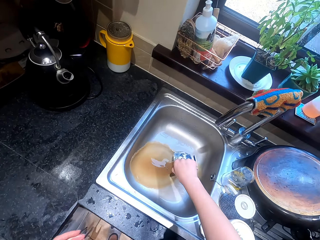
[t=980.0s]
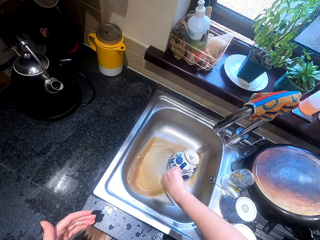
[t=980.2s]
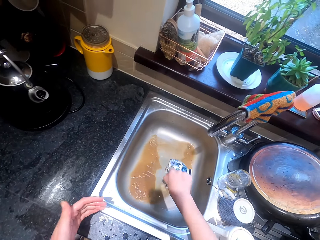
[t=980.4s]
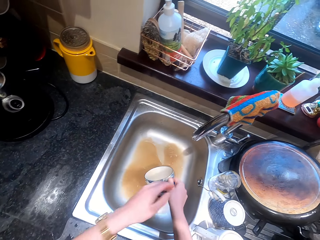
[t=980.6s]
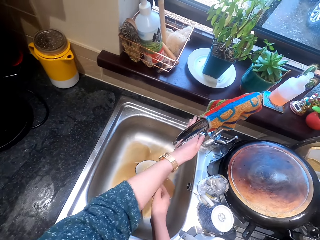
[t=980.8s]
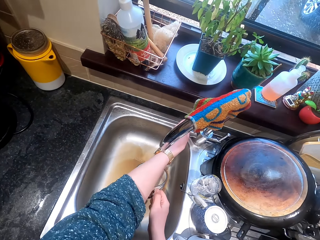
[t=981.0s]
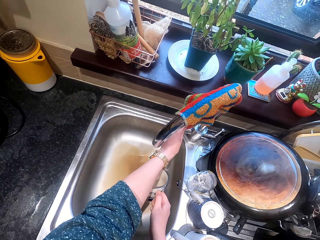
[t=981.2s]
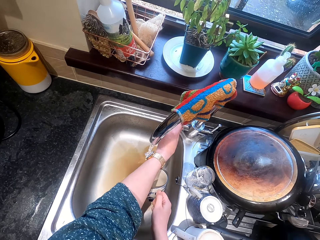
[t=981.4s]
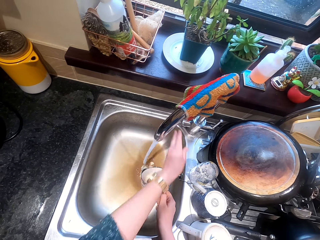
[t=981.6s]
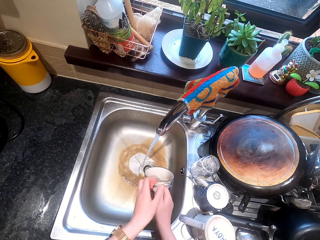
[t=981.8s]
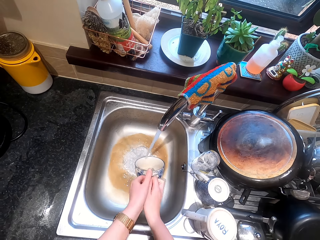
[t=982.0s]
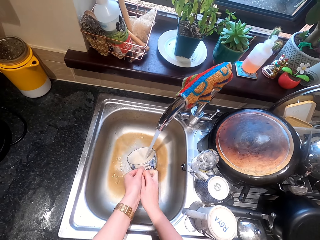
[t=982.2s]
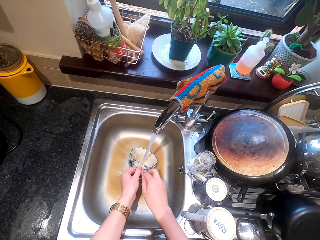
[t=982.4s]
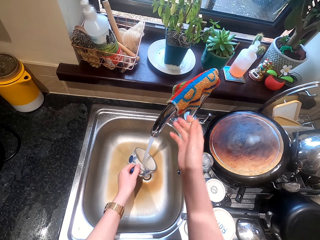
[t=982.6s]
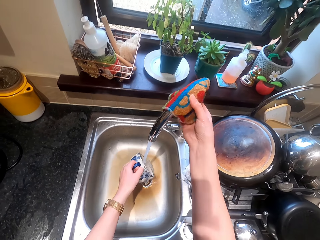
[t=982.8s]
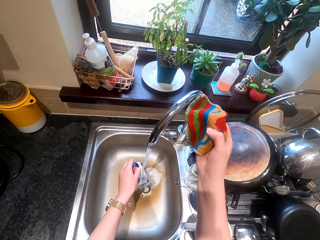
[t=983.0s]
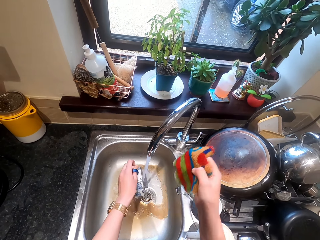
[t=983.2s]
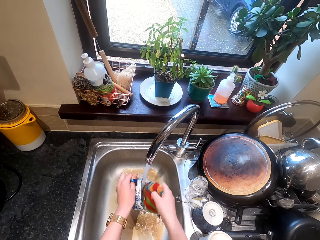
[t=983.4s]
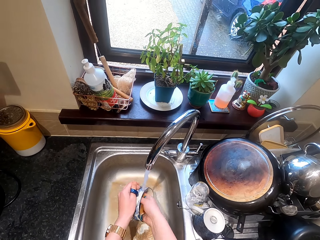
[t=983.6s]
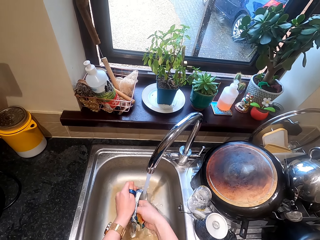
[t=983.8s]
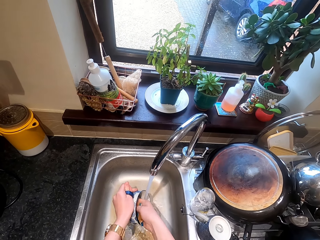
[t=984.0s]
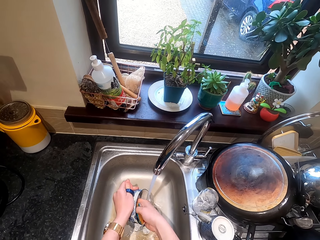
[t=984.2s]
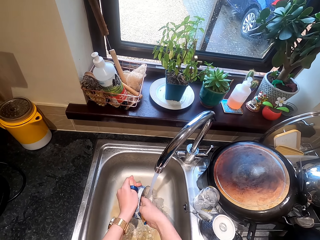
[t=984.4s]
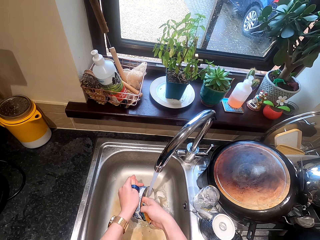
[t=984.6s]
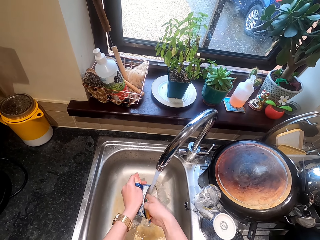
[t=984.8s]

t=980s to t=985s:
The camera wearer pours the tea in the sink. They turn on the tap and rinse the cup. They pick a piece of cloth from the tap and wash the cup with the piece of cloth.

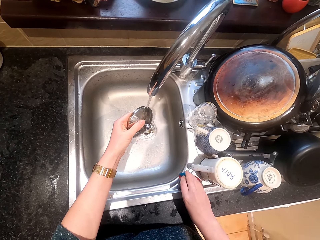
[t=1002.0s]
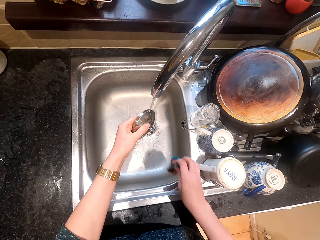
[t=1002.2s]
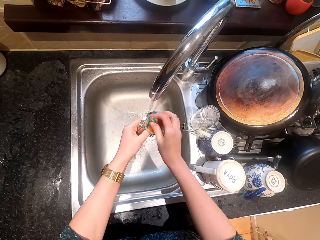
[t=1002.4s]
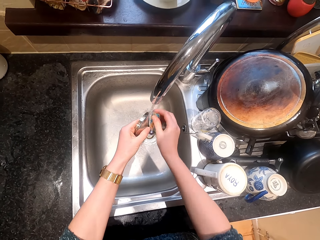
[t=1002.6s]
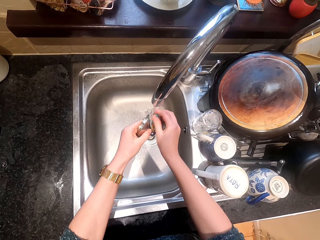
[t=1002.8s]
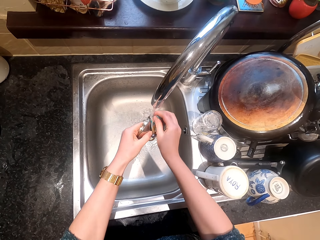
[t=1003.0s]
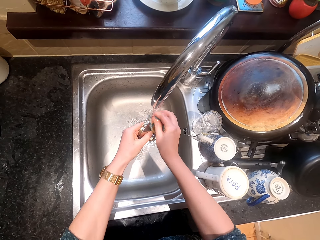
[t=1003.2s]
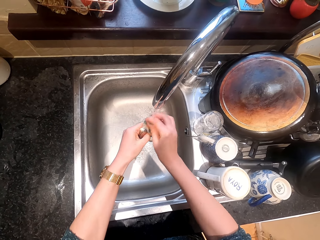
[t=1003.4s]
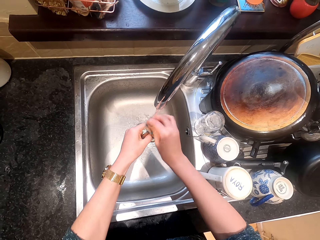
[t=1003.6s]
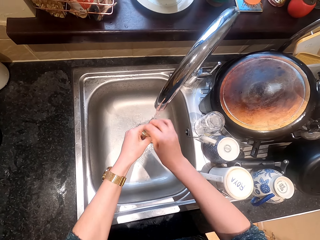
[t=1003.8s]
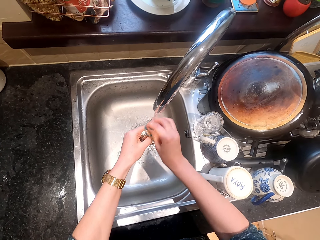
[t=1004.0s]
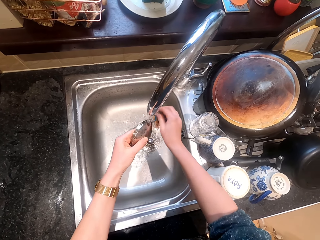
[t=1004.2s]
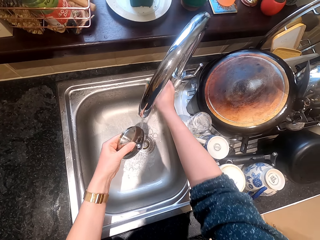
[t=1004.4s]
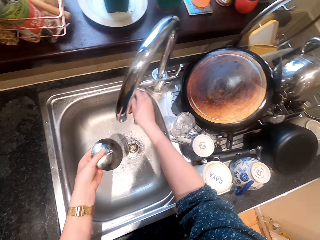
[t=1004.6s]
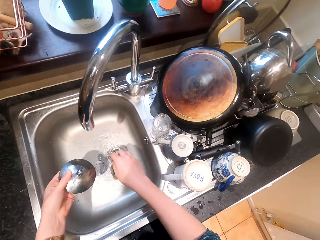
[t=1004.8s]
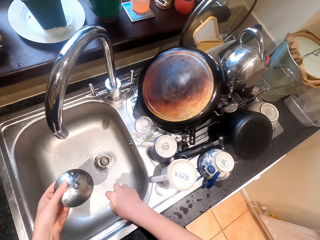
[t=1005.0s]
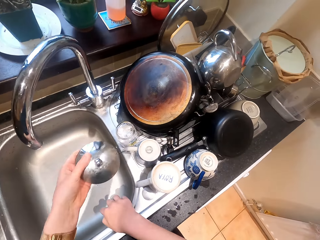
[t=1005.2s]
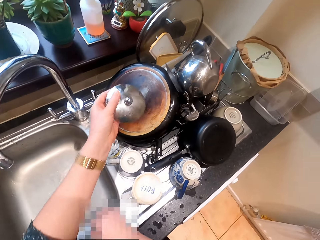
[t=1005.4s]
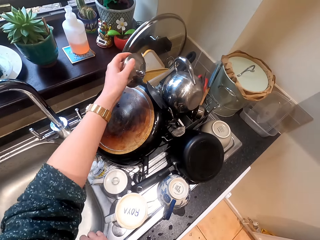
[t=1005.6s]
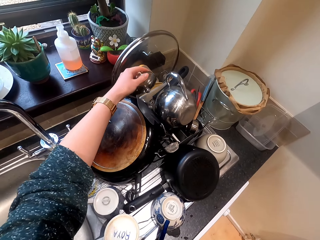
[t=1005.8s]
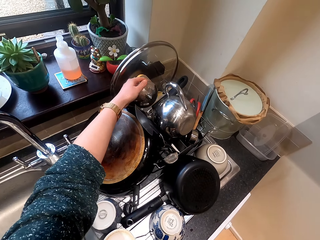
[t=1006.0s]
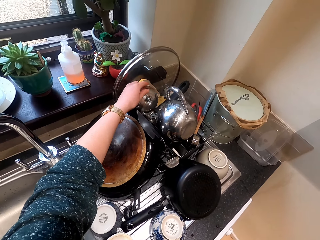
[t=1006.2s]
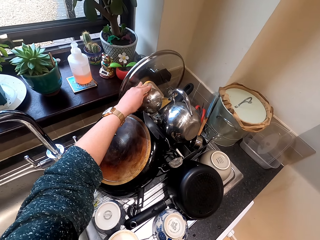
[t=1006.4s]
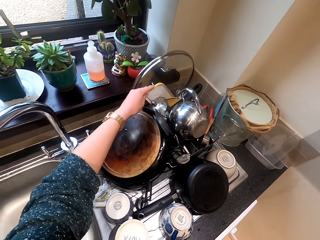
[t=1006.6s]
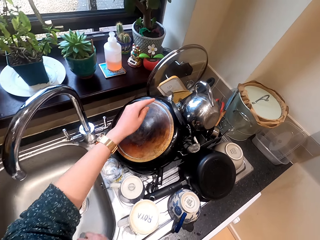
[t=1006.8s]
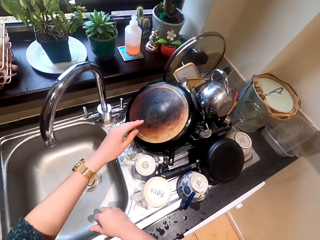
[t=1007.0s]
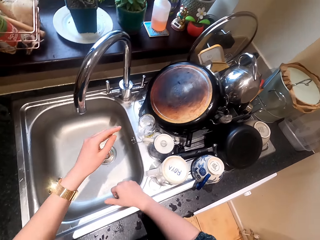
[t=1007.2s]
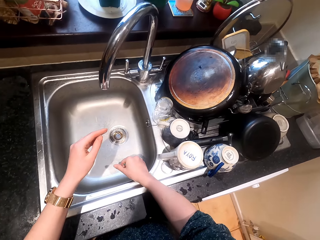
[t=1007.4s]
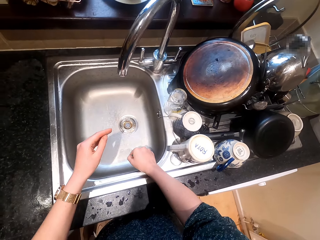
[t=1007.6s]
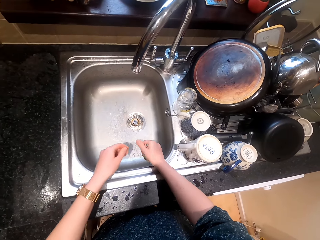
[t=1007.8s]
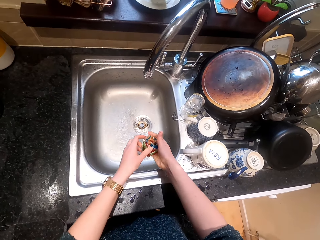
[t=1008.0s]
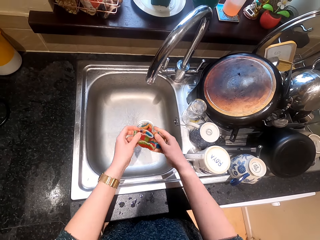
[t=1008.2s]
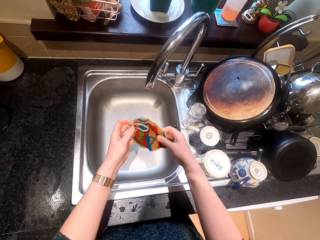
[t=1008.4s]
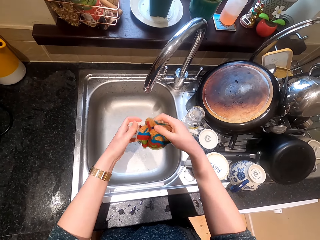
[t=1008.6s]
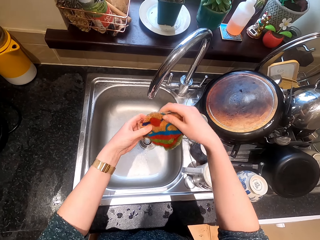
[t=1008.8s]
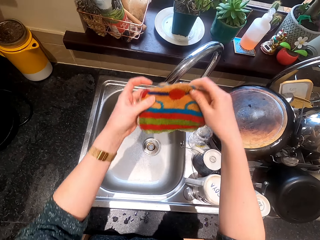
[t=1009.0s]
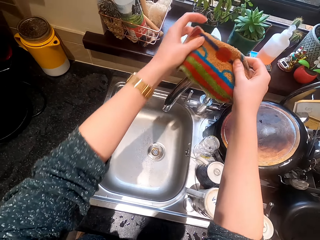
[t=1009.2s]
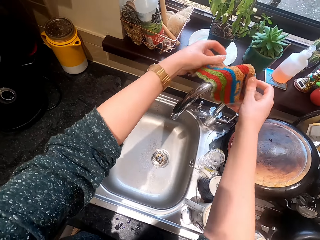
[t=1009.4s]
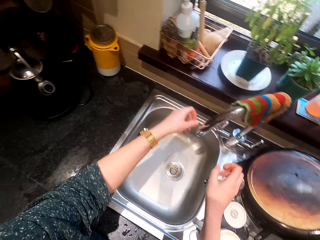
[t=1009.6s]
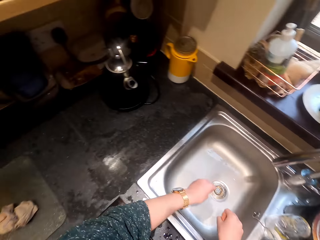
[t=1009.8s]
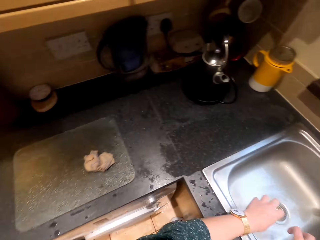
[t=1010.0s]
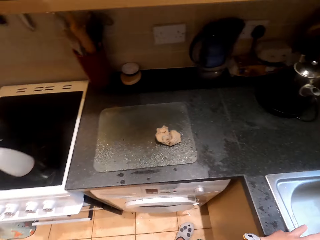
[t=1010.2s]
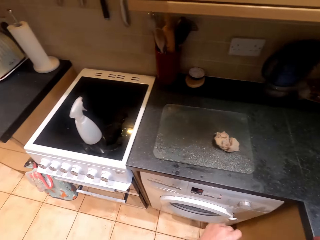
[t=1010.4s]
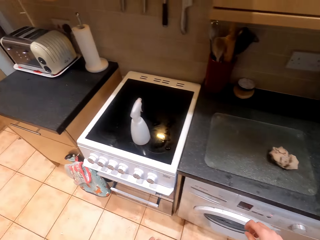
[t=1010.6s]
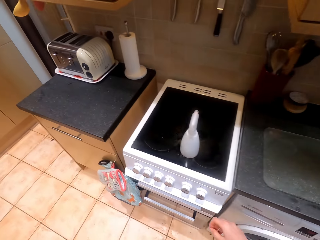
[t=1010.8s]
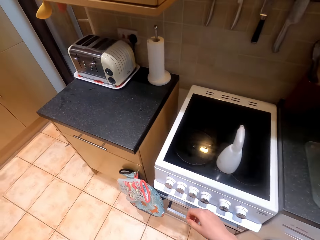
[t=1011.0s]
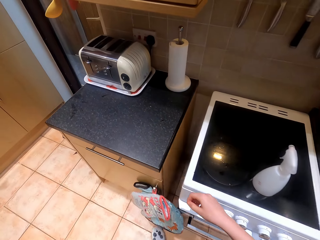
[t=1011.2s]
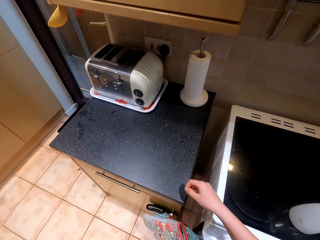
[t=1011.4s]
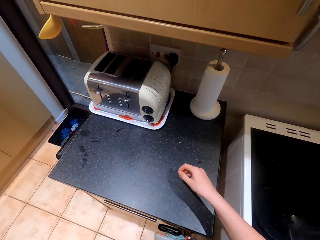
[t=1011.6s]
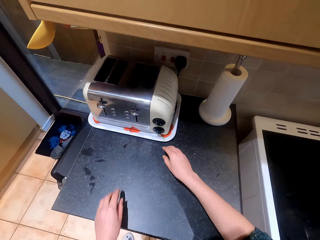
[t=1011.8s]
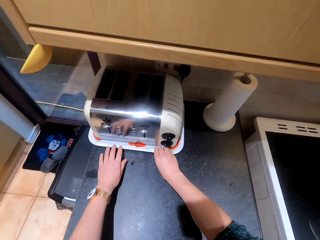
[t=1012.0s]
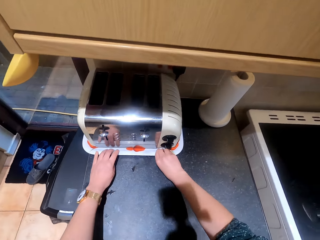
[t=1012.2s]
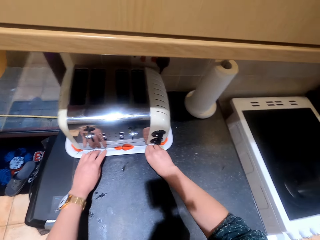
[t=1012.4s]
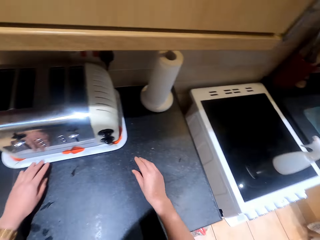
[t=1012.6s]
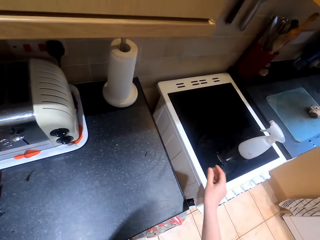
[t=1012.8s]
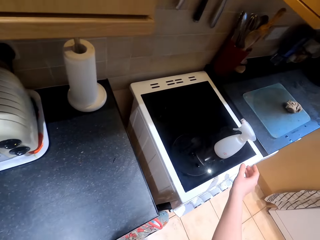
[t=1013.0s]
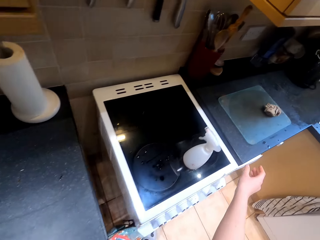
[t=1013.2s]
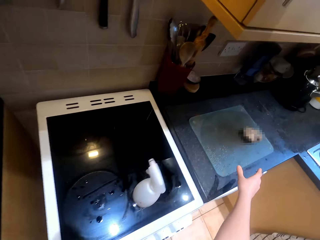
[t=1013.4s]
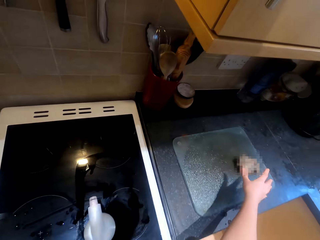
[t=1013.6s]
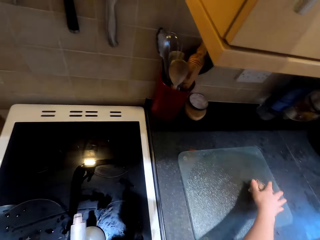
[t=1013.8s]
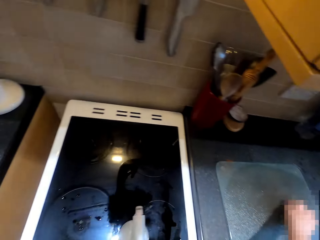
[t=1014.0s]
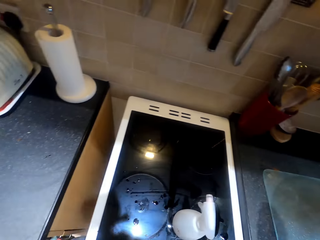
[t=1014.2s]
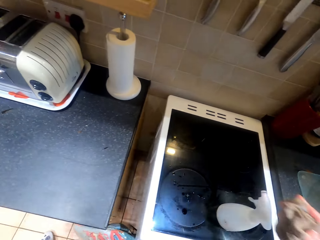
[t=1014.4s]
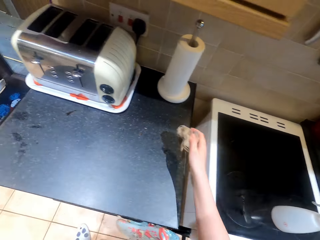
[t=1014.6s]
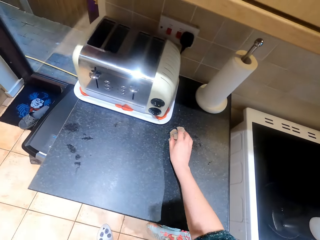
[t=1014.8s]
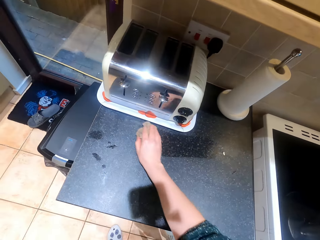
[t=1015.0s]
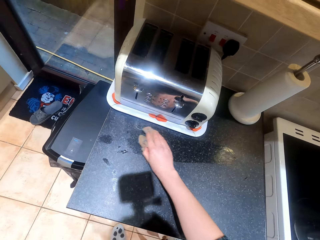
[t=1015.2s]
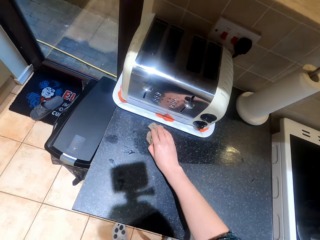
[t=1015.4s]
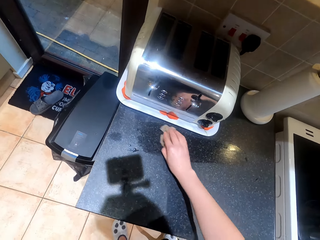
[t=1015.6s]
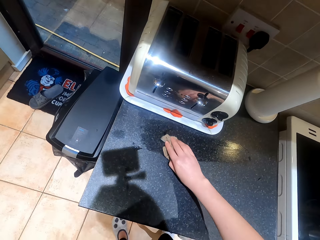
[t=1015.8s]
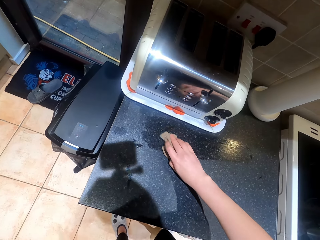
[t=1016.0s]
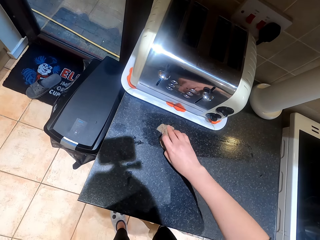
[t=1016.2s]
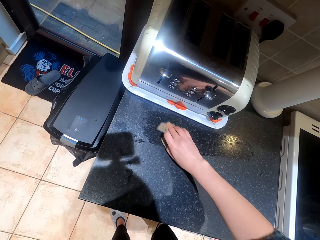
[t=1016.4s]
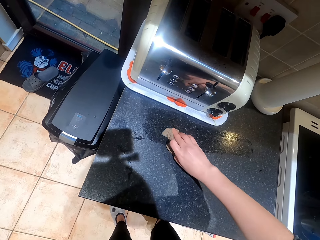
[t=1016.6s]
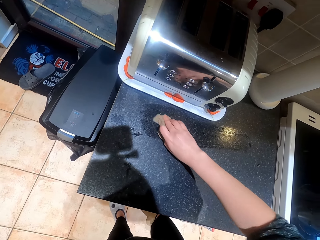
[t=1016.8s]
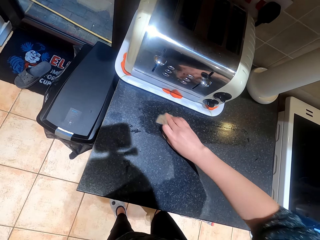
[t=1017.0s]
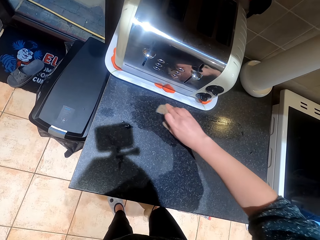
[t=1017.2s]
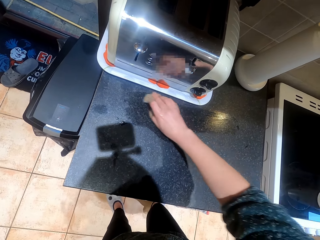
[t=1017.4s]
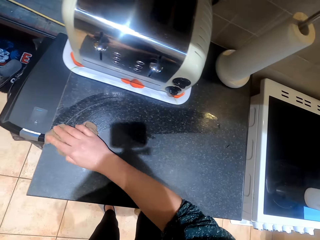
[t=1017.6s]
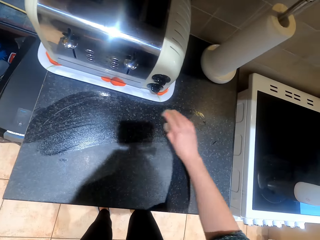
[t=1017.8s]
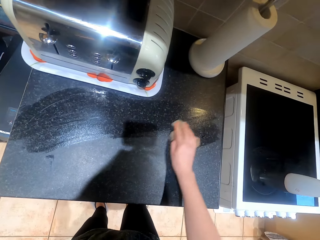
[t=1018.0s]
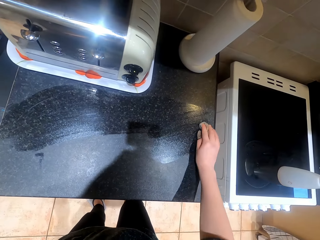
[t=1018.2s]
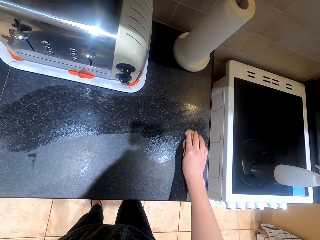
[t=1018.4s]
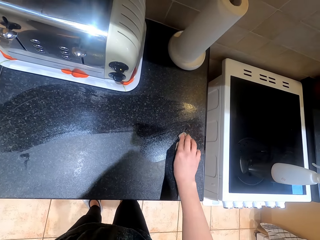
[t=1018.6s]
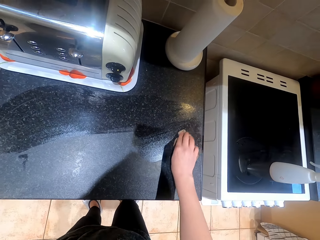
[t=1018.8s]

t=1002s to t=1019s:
The camera wearer picks the piece of cloth. They wash the lid with the piece of cloth in the sink. They close the tap. They put the lid in the dish rack. They squeeze the kitchen towel in the sink. They adjust the piece of cloth. They put the kitchen towel on the tap. They touch the toaster. They pick the cloth from the kitchen counter and wipe the counter with the cloth.
